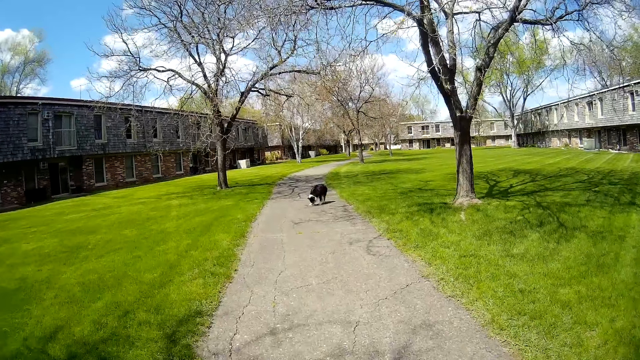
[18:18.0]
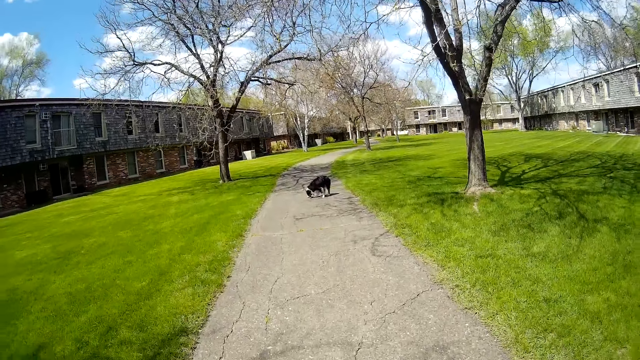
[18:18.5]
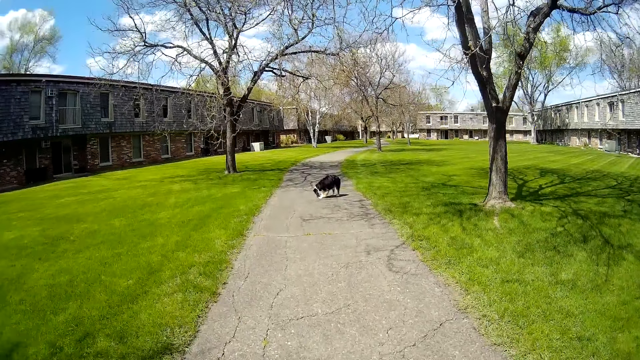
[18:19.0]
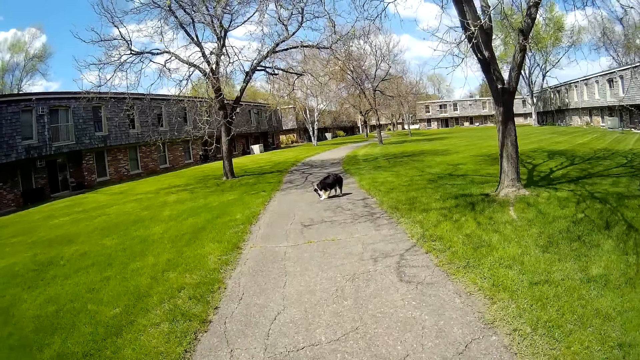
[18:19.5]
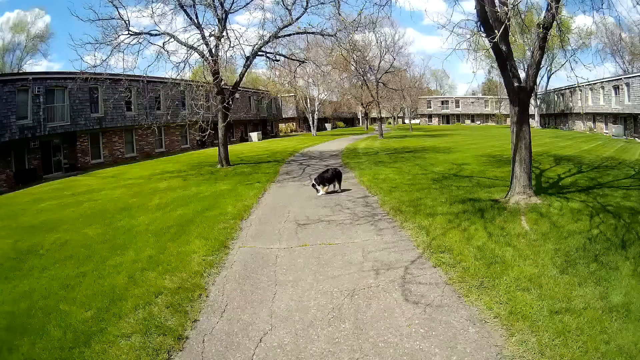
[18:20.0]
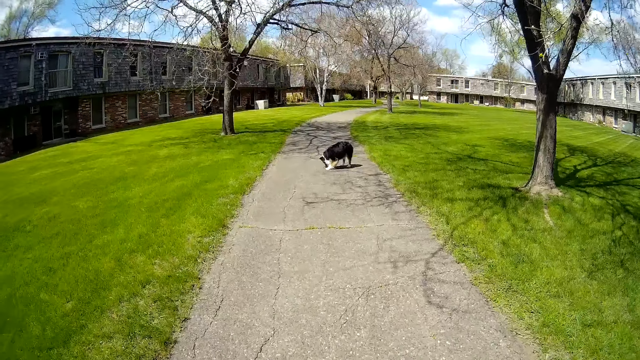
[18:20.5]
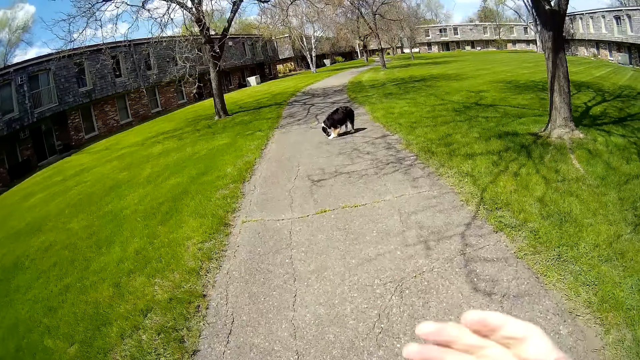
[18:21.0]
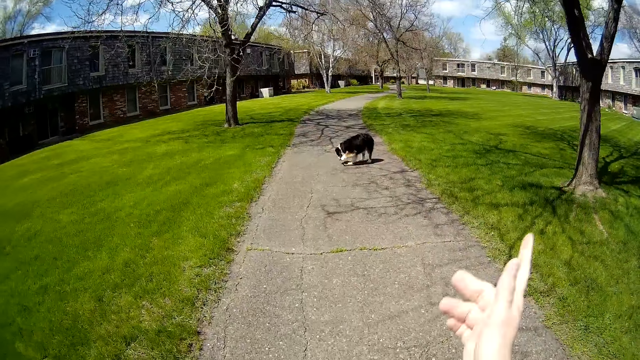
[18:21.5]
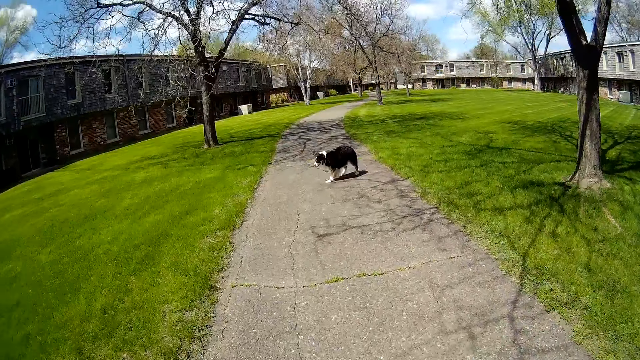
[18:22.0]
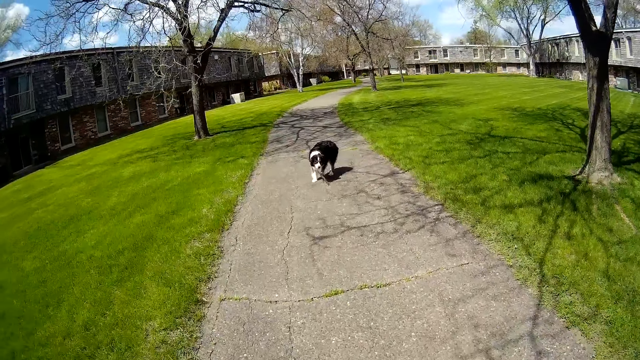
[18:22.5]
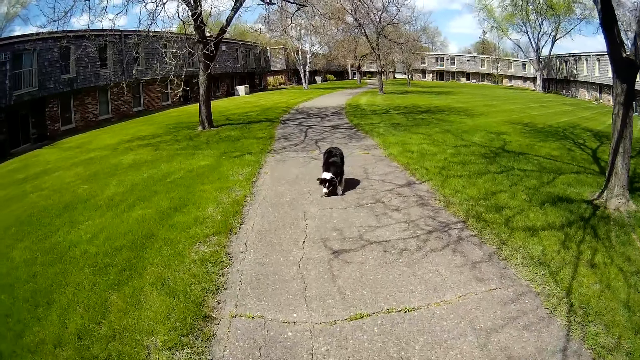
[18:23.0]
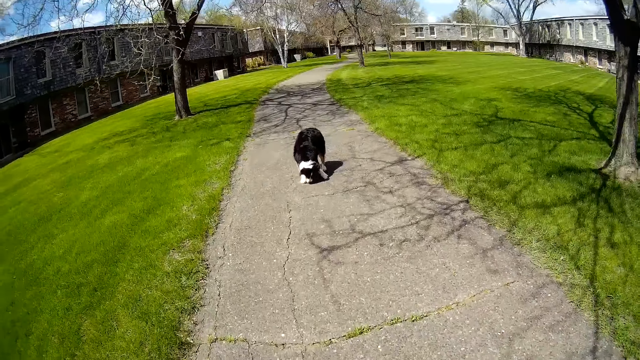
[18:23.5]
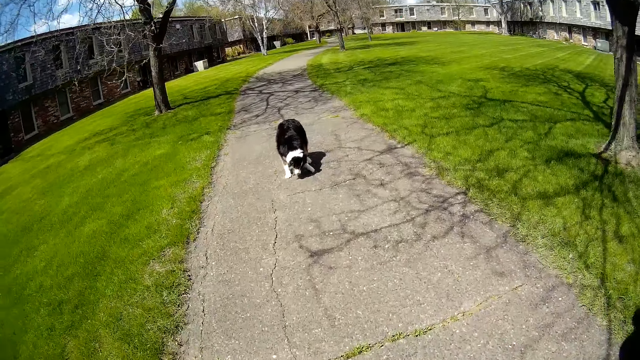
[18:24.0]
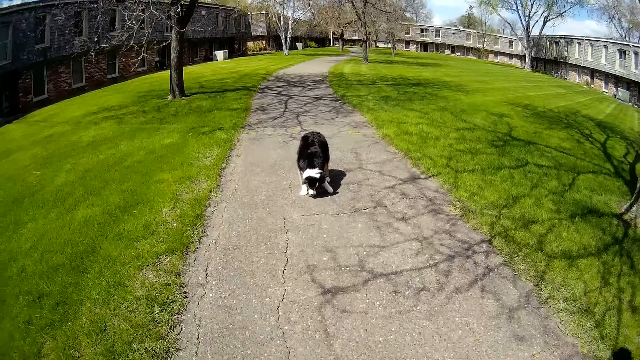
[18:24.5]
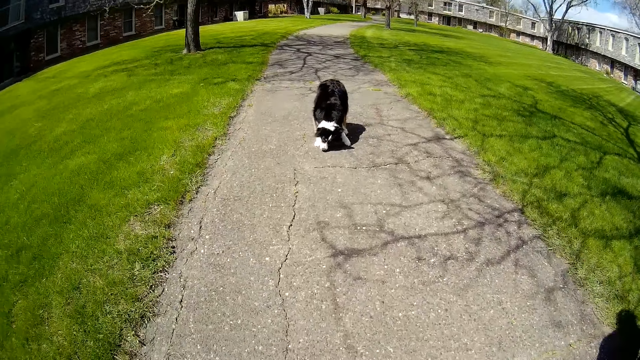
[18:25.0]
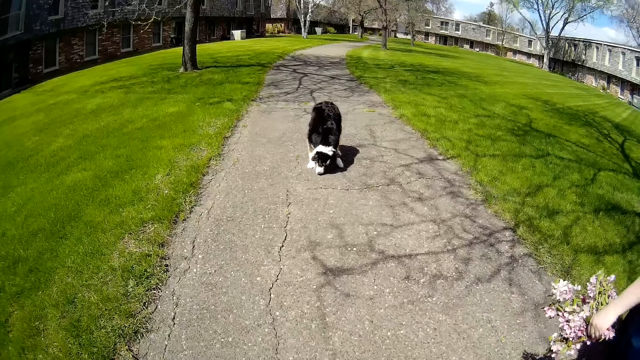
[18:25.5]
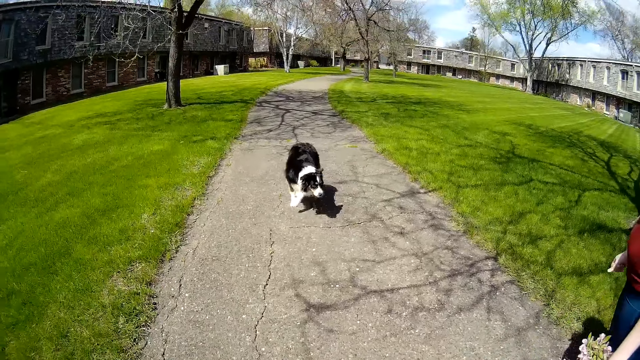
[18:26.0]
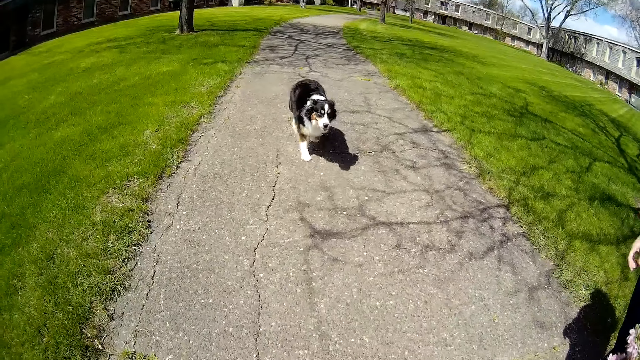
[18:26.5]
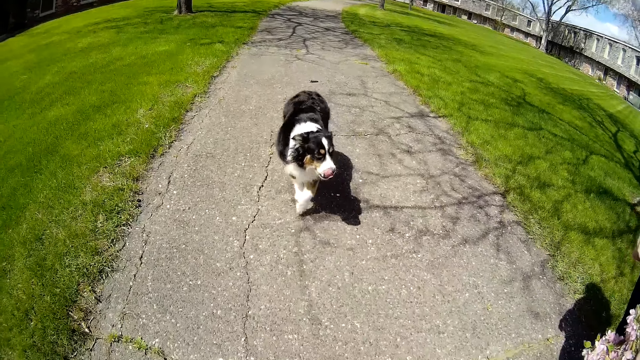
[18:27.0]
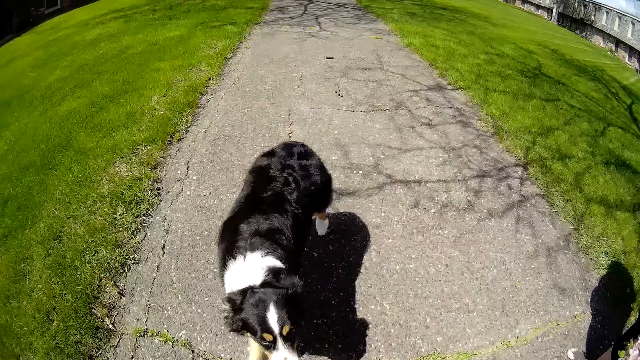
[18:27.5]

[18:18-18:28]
The camera wearer uses gestures to express himself. The dog walks to the camera wearer with the stick in her mouth. The dog drops the stick in her mouth. Another dog picks the stick up with her mouth. The first dog walks to the camera wearer.

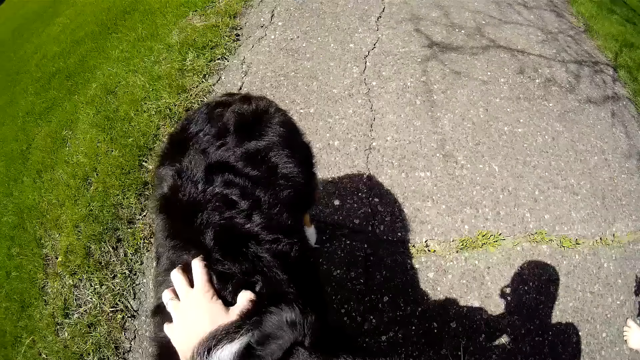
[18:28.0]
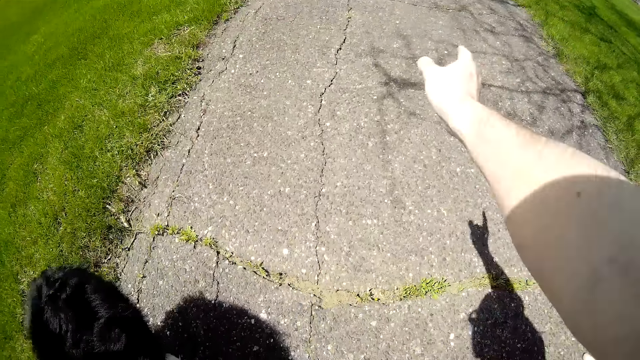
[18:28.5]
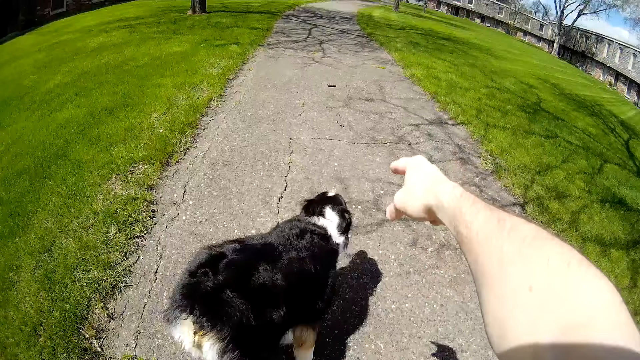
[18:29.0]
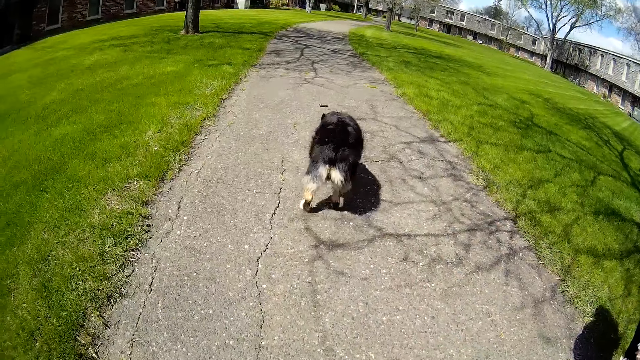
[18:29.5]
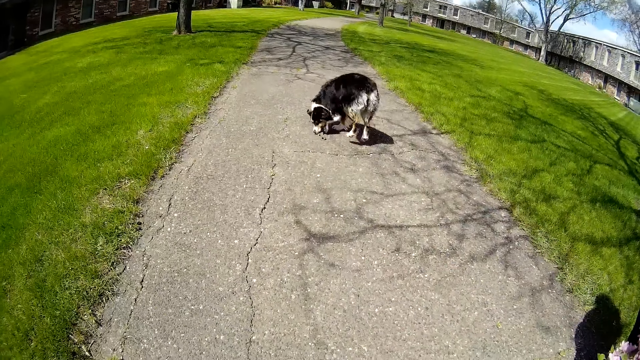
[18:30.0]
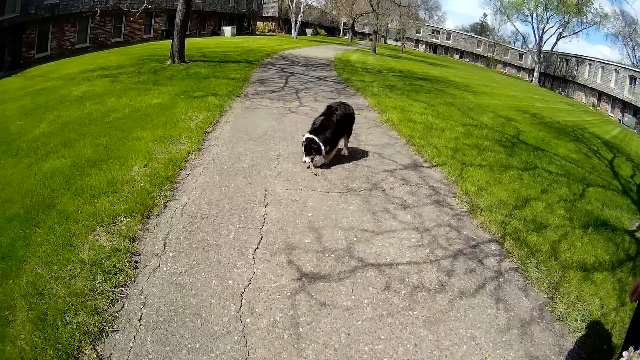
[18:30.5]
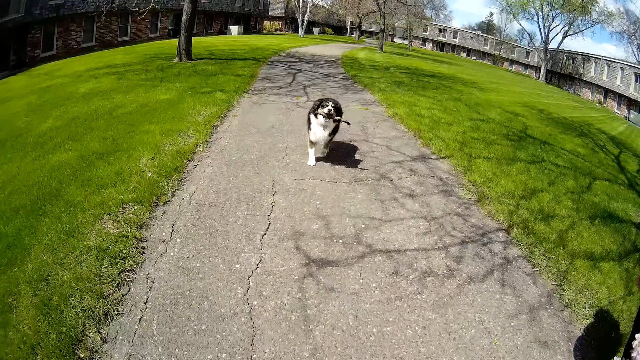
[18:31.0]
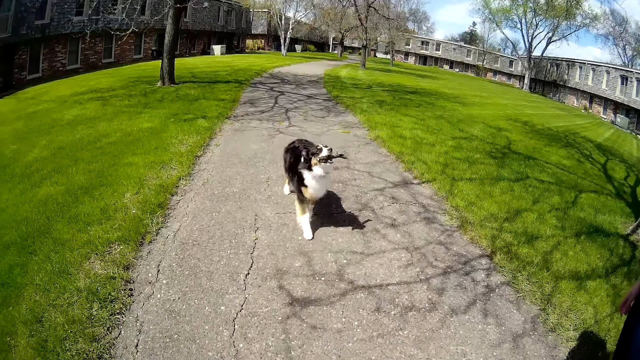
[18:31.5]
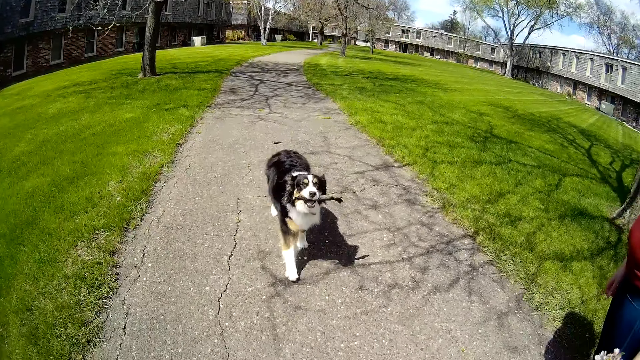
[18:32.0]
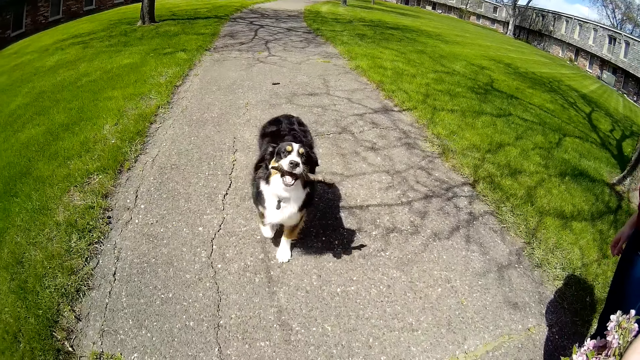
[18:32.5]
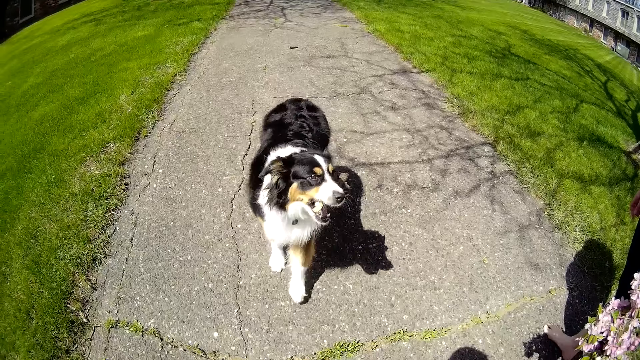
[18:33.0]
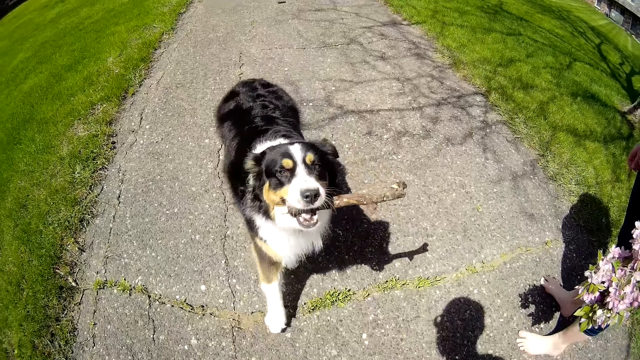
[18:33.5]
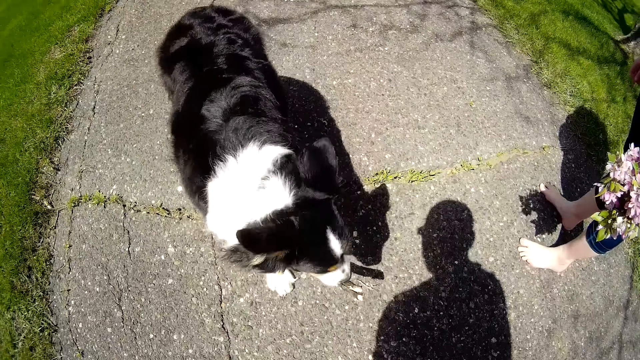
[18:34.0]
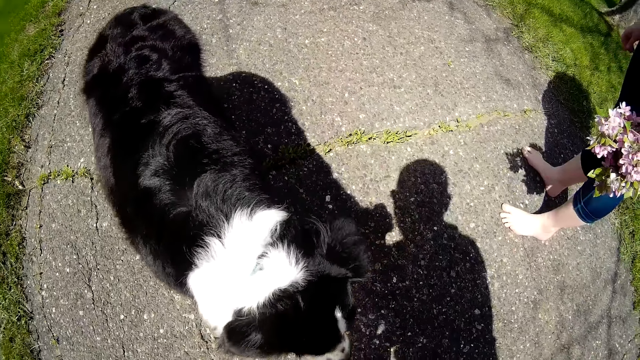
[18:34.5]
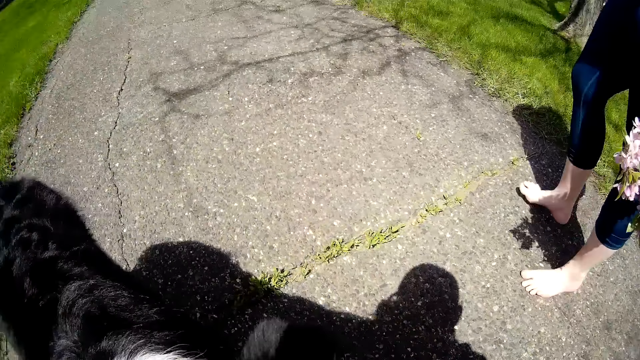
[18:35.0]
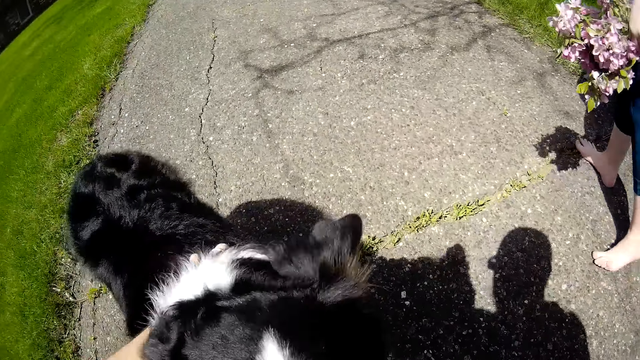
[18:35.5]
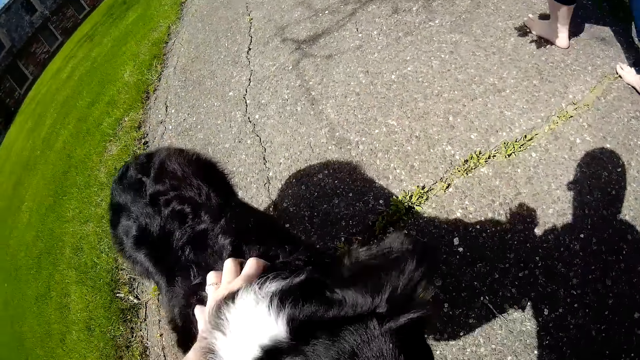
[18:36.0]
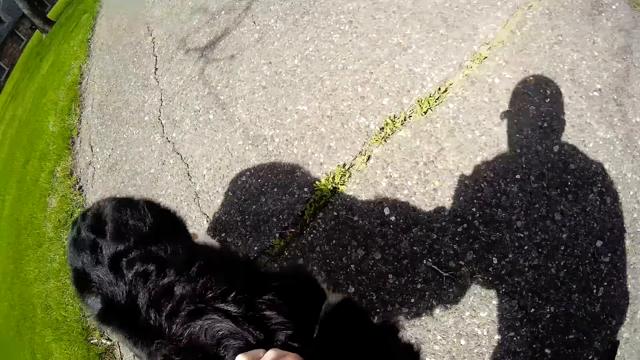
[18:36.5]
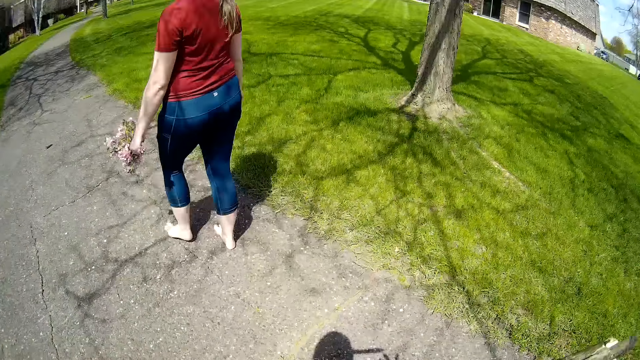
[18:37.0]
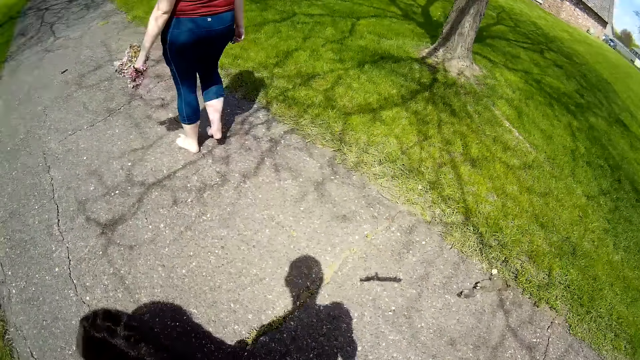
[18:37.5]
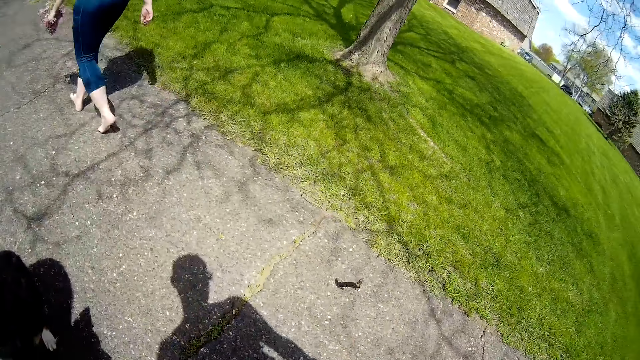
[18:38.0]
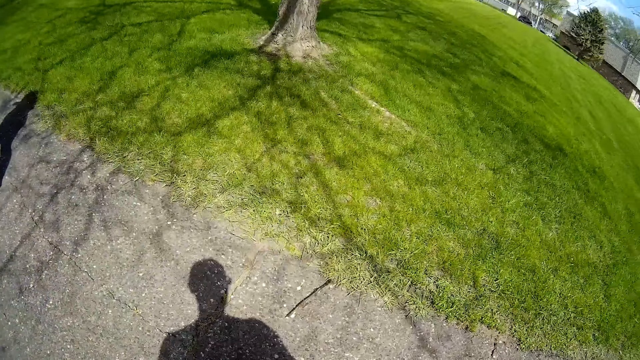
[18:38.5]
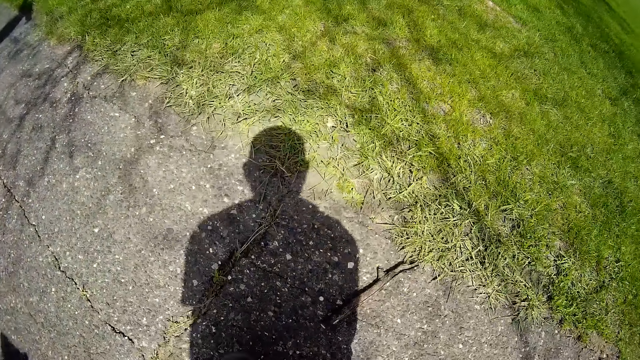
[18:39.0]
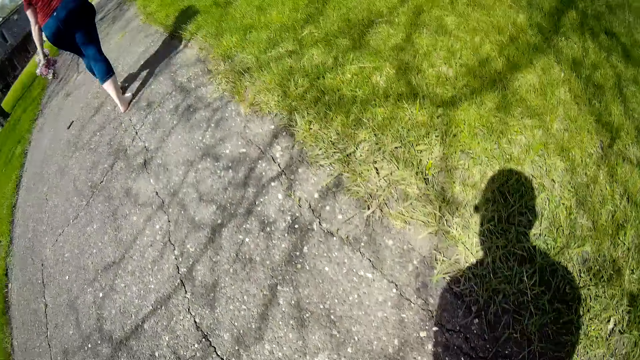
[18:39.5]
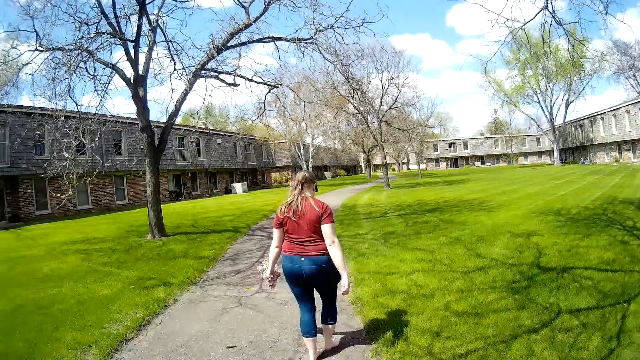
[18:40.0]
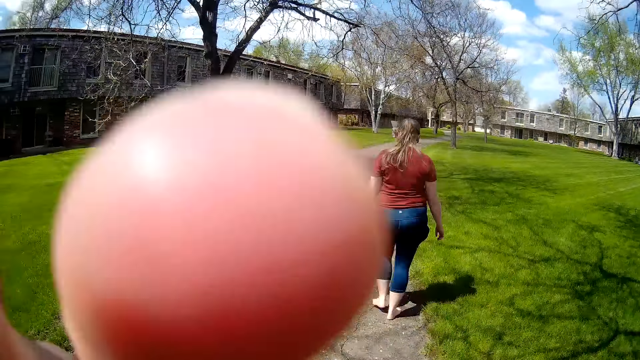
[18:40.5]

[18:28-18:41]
The camera wearer scrubs the back of the dog. He stretches his right hand forward. He points the stick. The dog runs towards the stick on a path. Another dog picks up the stick with his mouth. The other dog runs with the stick in his mouth. The first dog drops the stick on the floor. The camera wearer scrubs the back of the first dog. He drops the stick on the floor. He picks up the stick from the floor. The woman walks forward on a path. The camera wearer raises his fingers.
